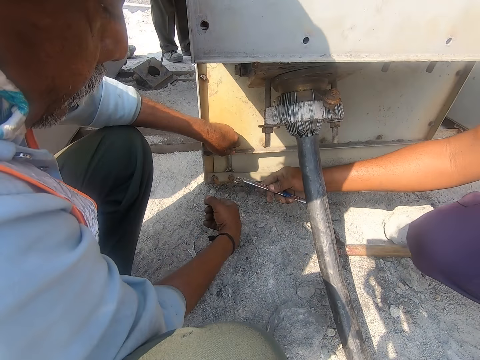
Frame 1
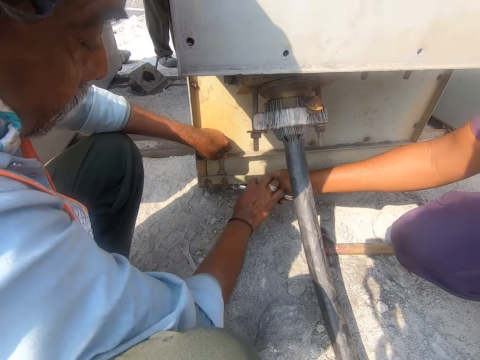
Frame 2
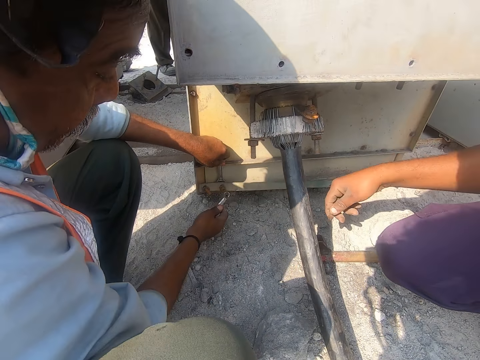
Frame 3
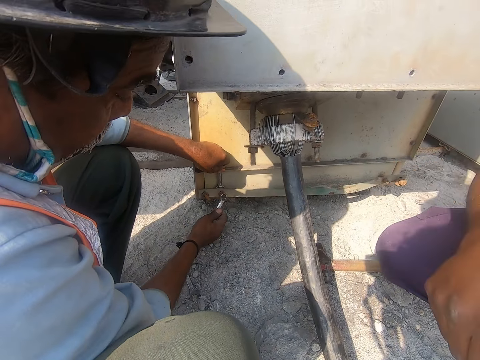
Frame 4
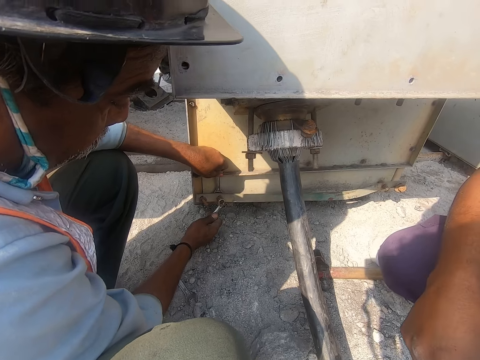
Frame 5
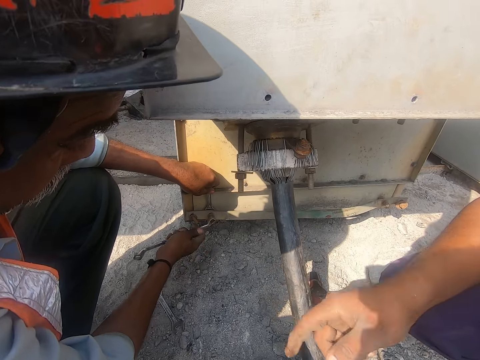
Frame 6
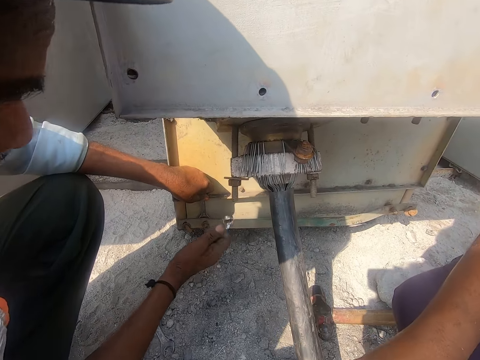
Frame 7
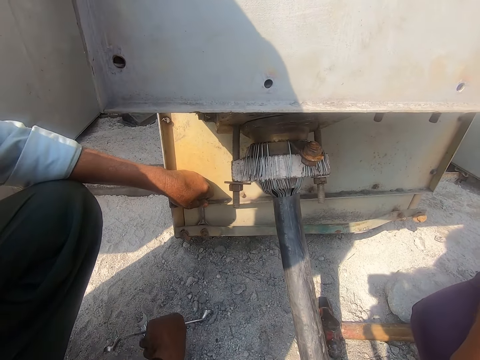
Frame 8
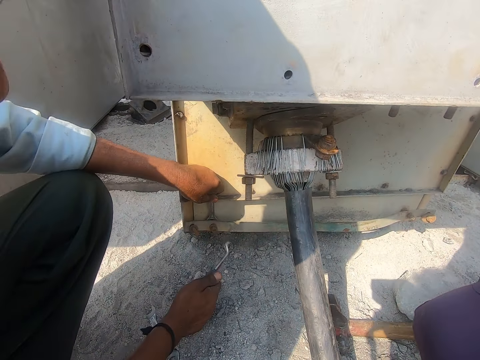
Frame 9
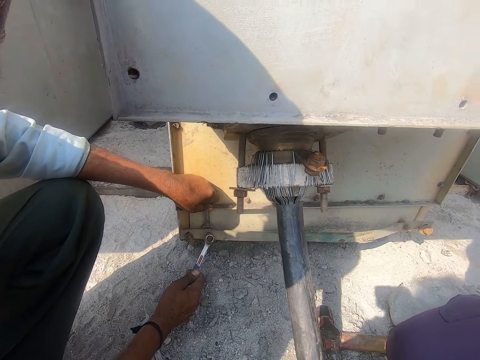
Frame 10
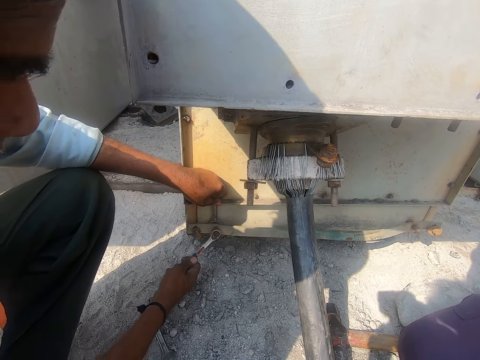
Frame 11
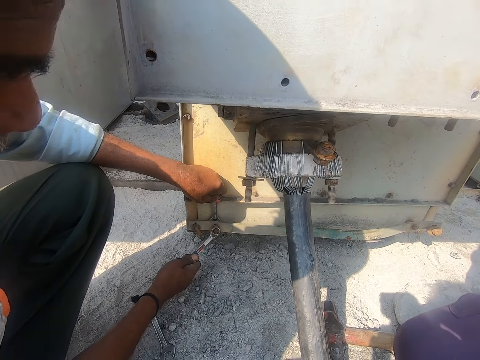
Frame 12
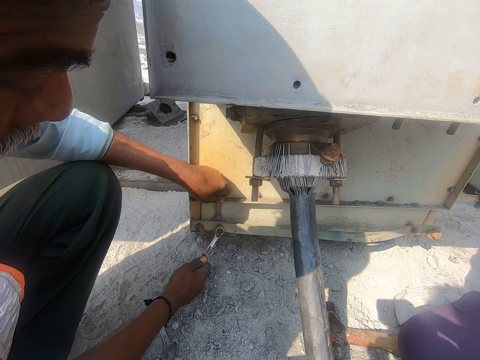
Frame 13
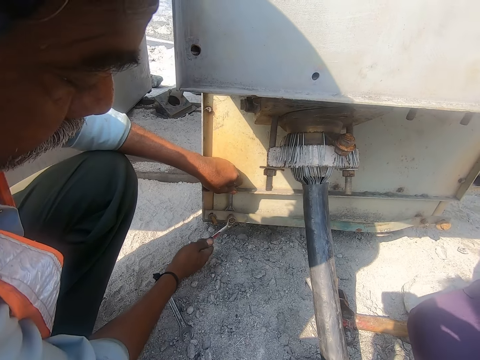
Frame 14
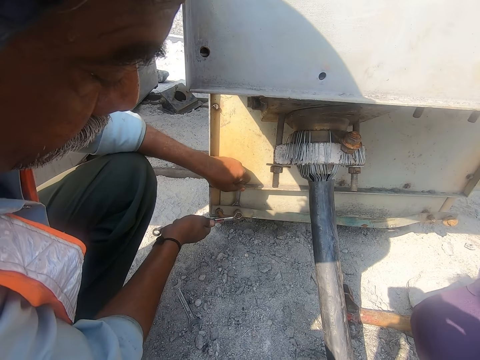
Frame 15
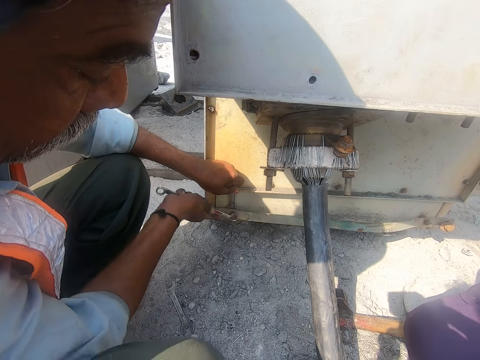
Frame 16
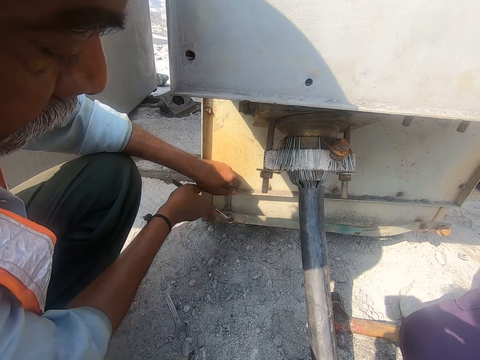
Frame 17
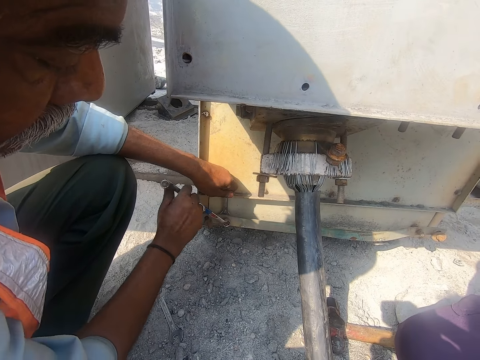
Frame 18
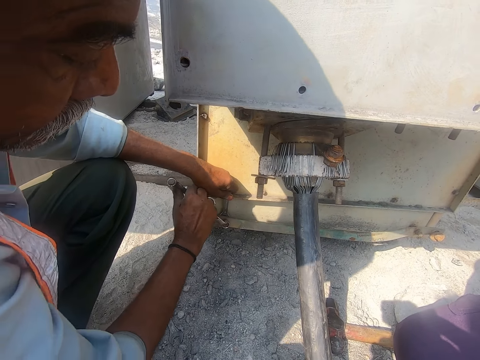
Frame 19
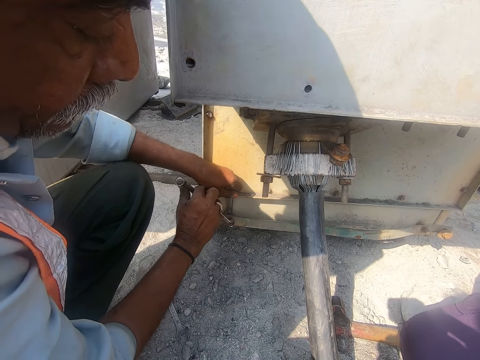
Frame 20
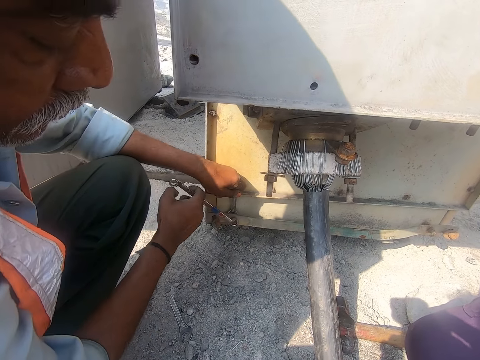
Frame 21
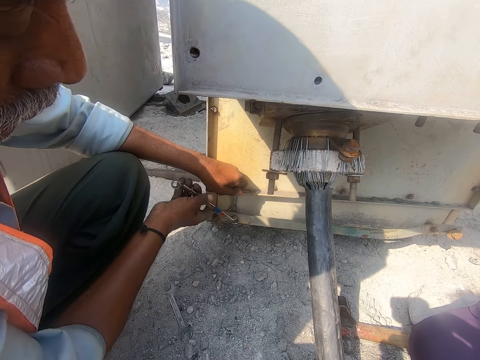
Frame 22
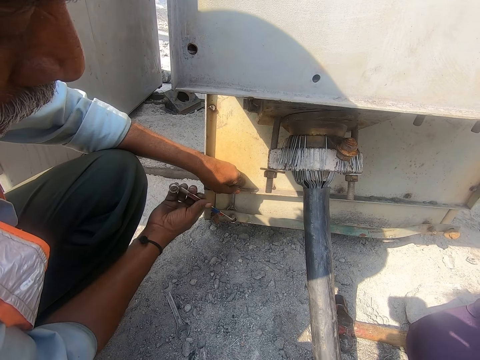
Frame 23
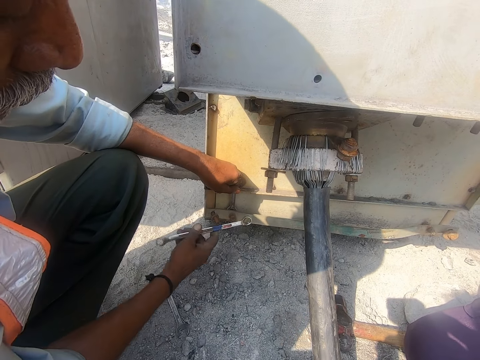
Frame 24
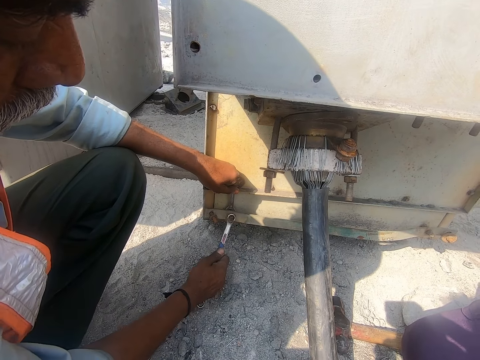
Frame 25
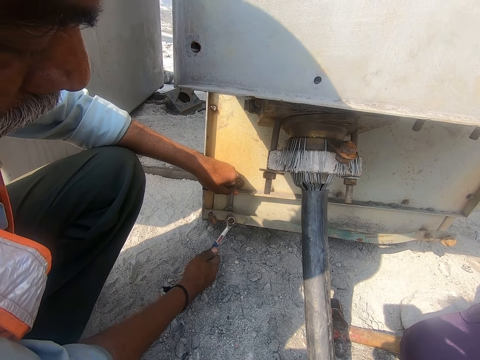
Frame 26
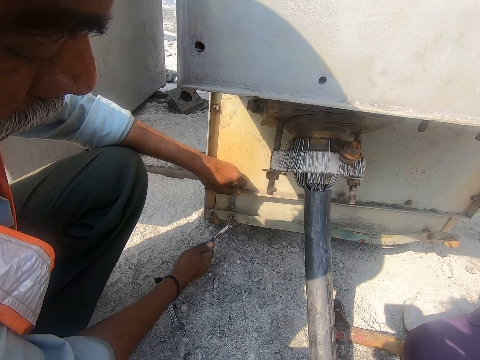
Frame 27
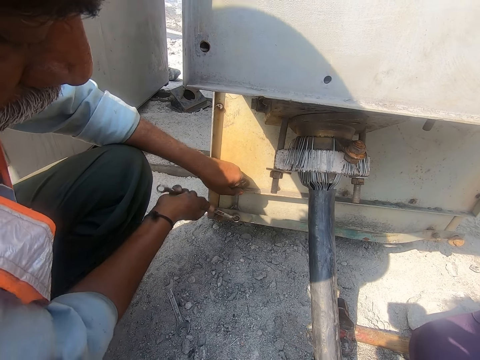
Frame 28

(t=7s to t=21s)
A man takes a spanner from another man. The man tightens a bolt with the spanner. The camera wearer looks at the first man. They look at the spanner with the first man.

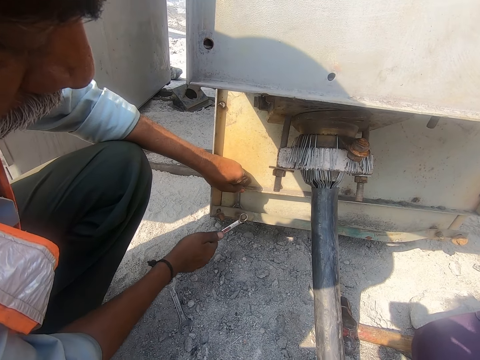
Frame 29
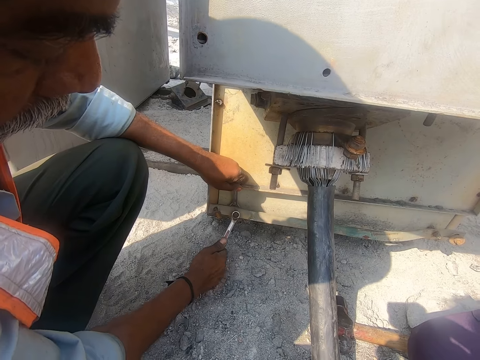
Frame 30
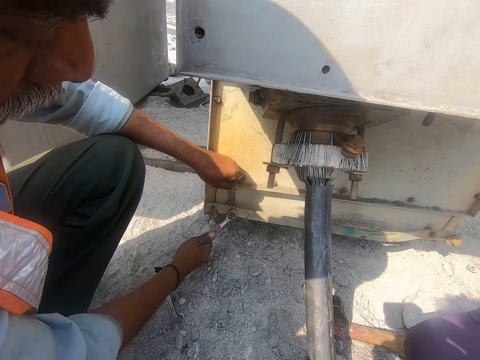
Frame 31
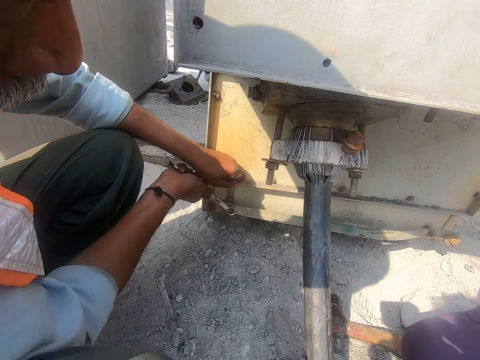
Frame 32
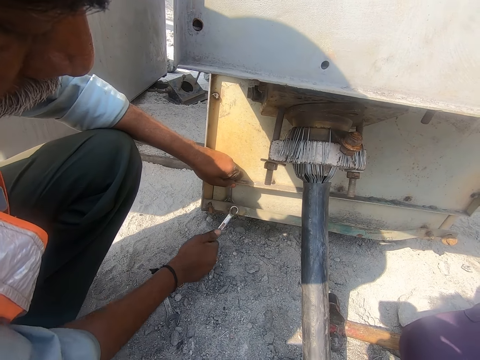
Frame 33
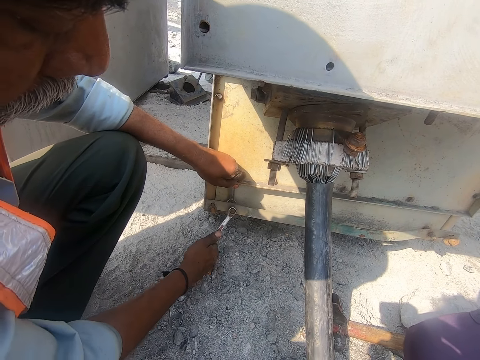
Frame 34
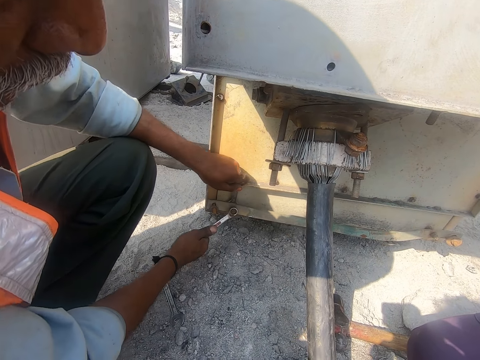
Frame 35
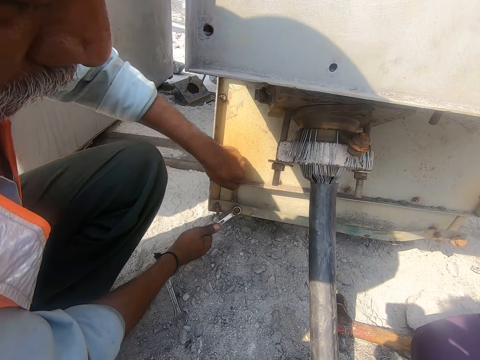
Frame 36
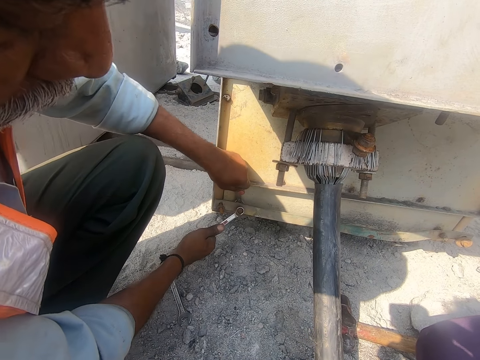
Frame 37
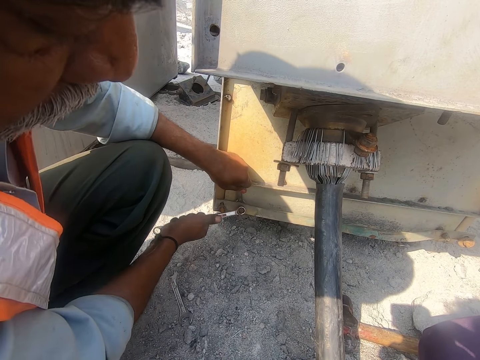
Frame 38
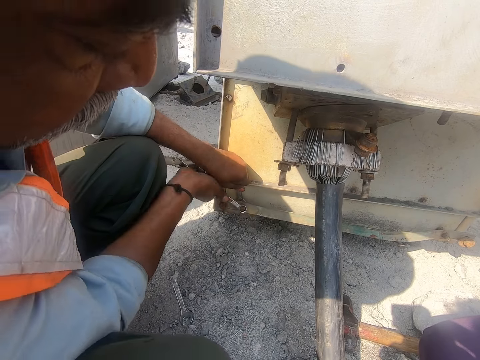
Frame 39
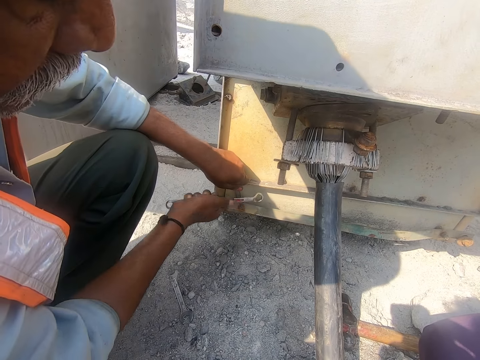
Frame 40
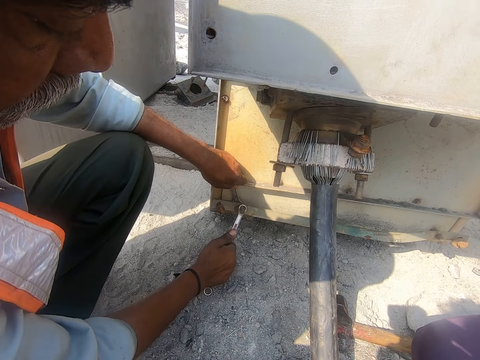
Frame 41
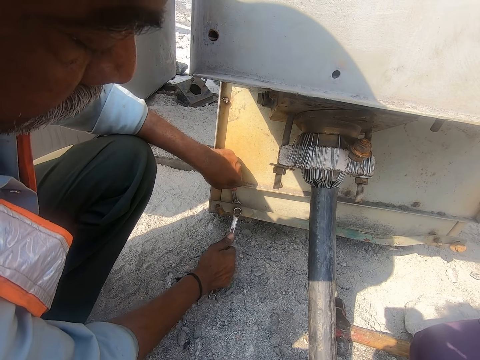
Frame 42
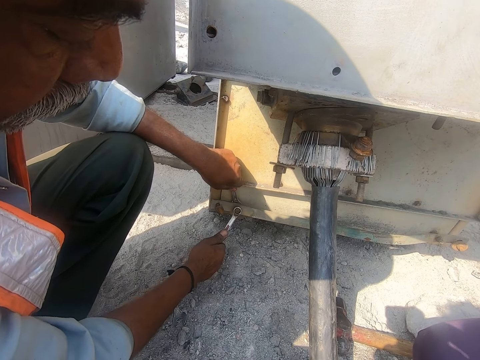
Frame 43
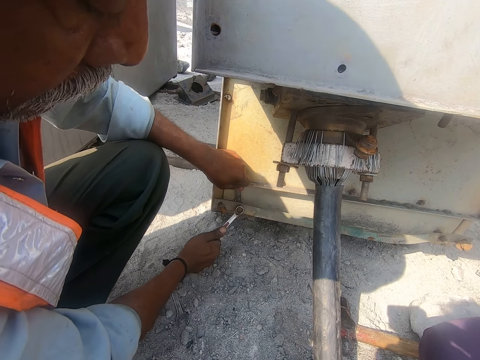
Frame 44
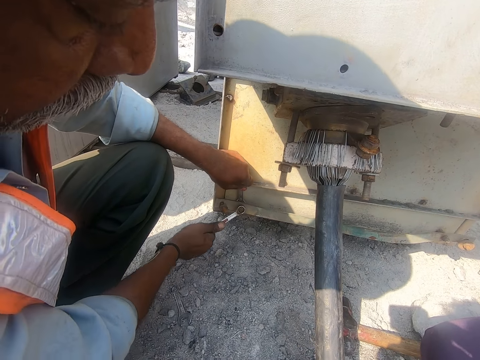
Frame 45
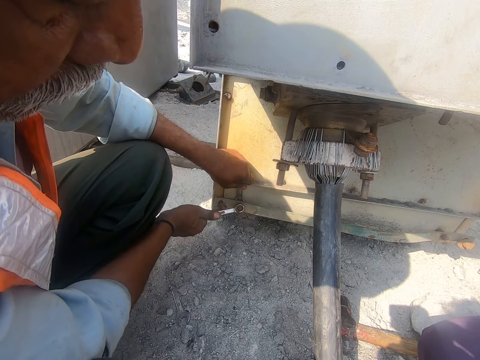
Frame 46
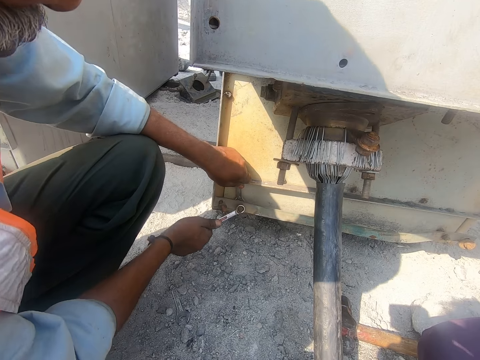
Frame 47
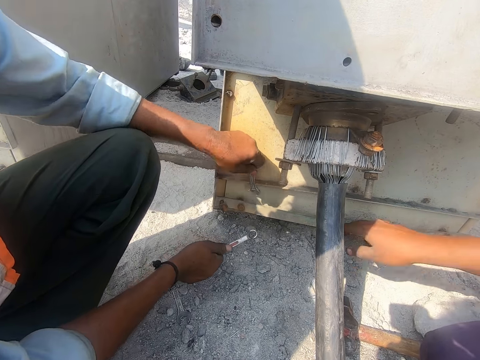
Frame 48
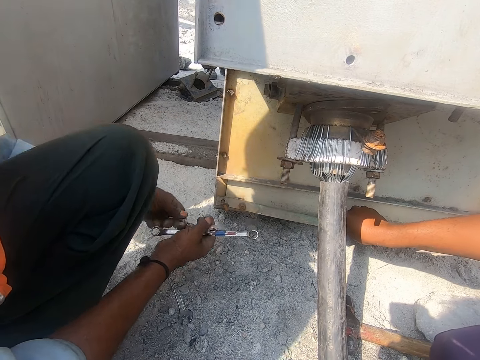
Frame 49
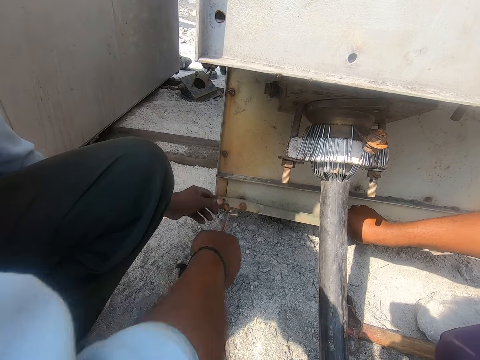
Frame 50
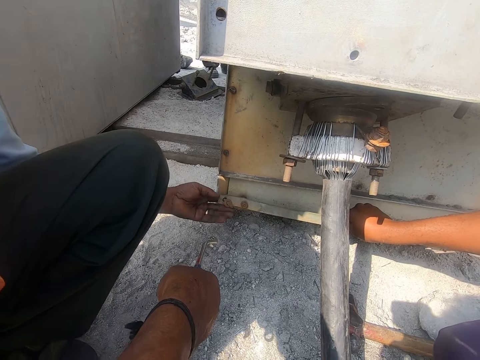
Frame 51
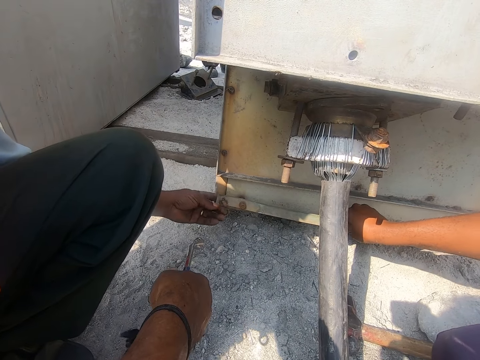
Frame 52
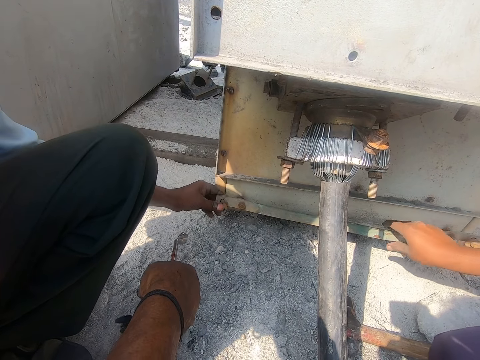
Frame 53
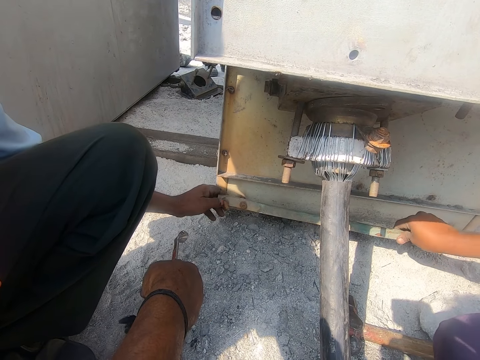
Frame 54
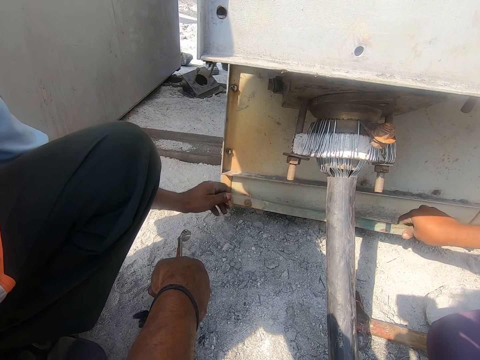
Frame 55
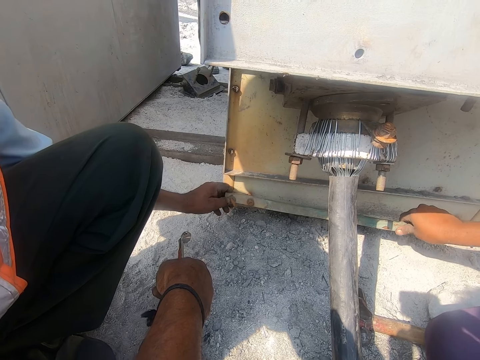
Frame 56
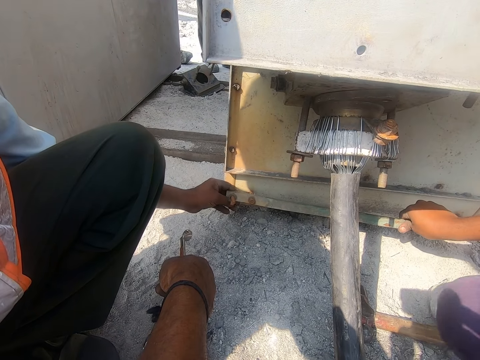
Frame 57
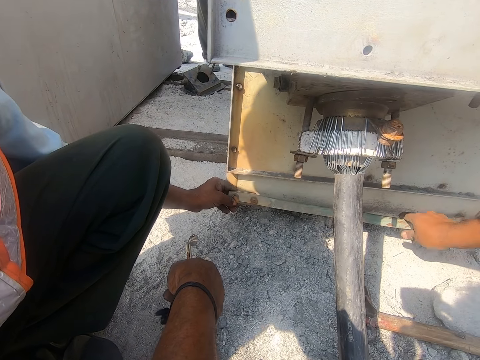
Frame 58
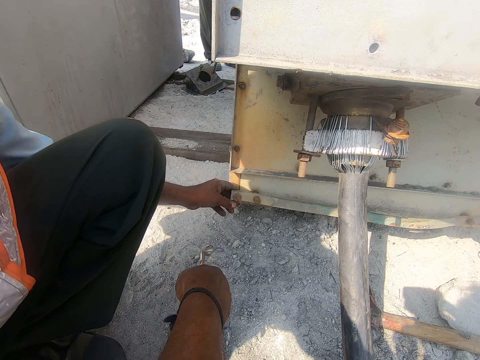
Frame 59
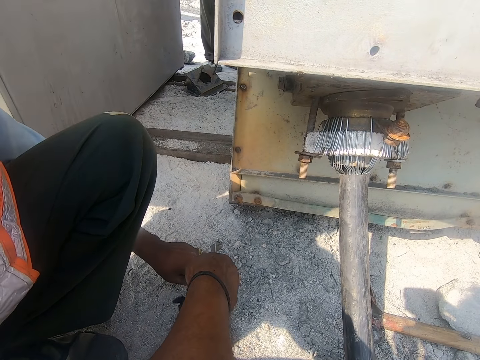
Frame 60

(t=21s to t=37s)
A man tightens the nut with the spanner in the right hand. Another man holds spanners on both hands. The first man touches the bolt with the left hand. The camera wearer converses with the first man.
